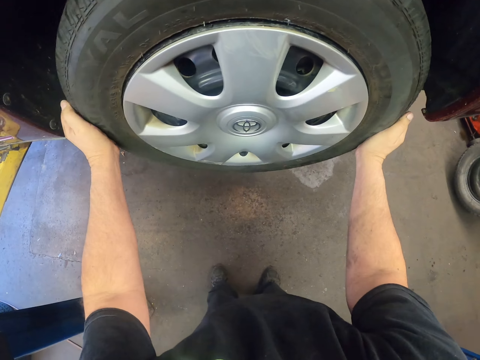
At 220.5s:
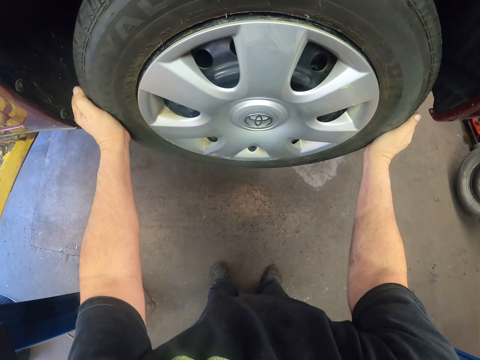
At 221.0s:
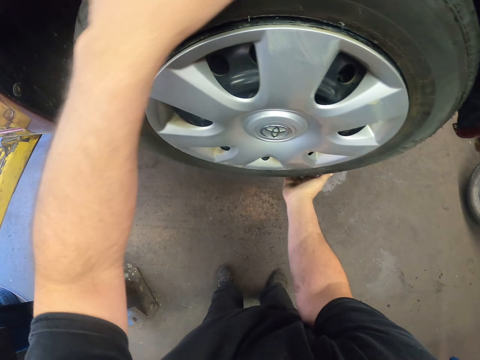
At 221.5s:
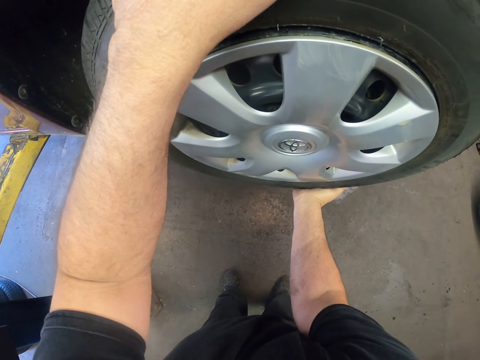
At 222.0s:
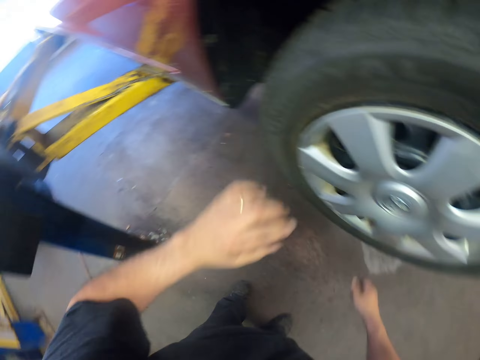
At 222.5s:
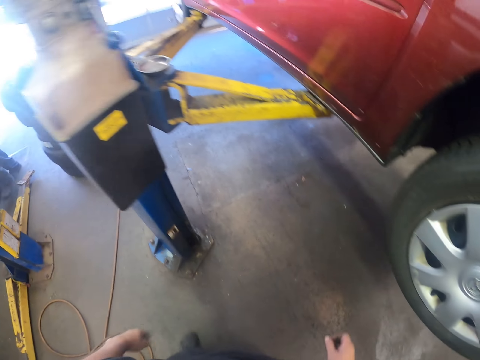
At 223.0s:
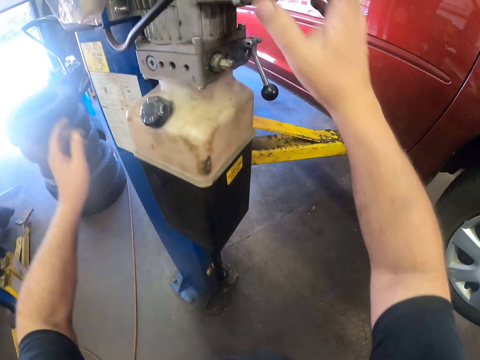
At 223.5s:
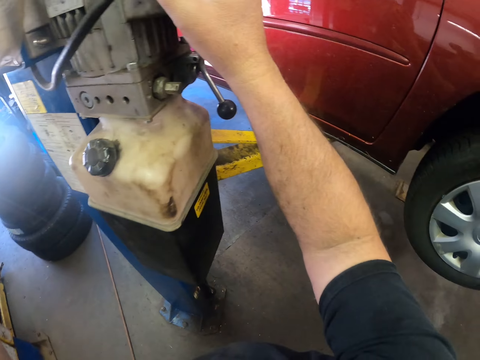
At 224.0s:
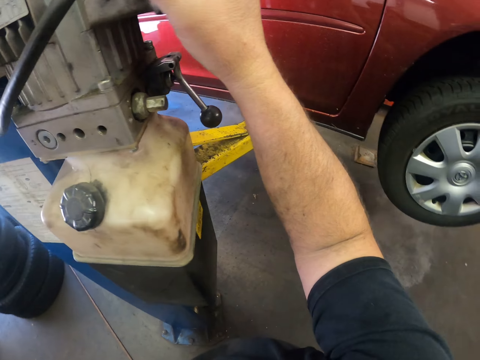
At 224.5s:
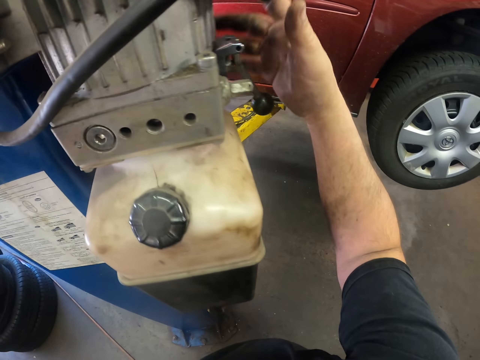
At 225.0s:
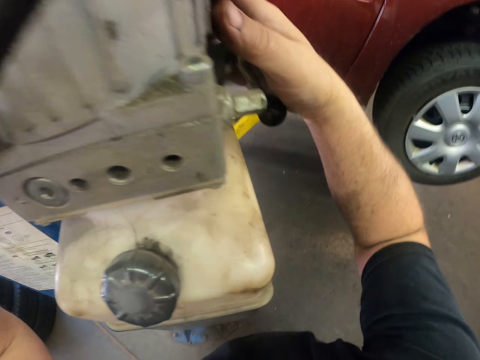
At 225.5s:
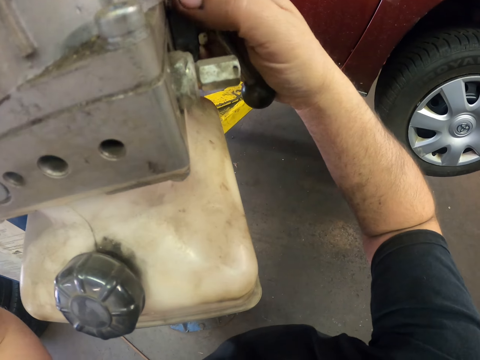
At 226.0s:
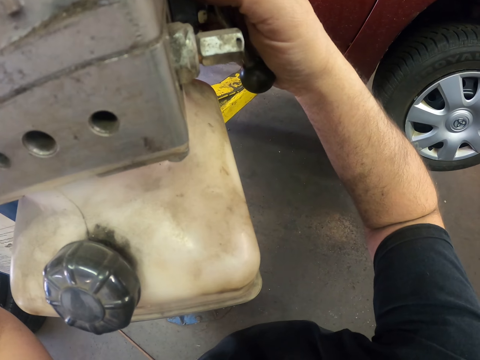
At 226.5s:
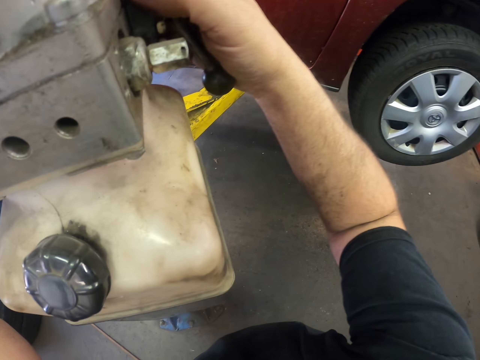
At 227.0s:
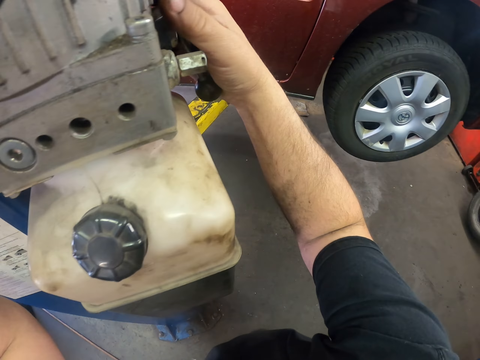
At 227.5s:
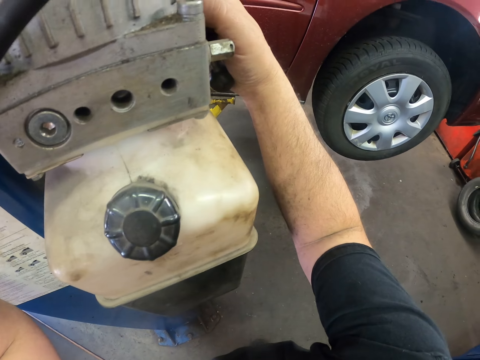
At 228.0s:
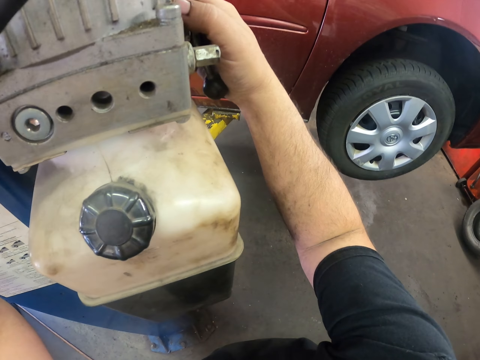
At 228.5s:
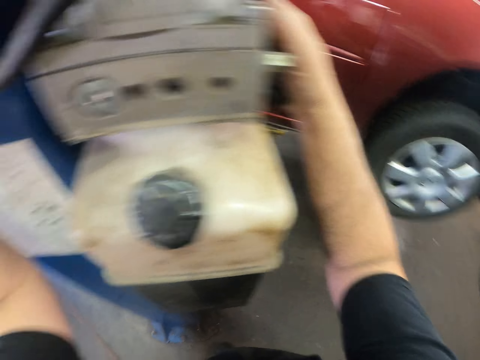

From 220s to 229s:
The camera wearer holds the wheel. They turn around the room. They press the machine, the vehicle lift, to lower the car.

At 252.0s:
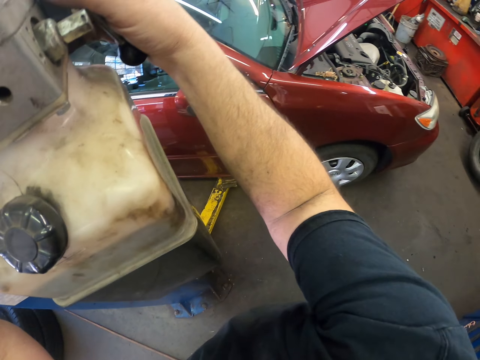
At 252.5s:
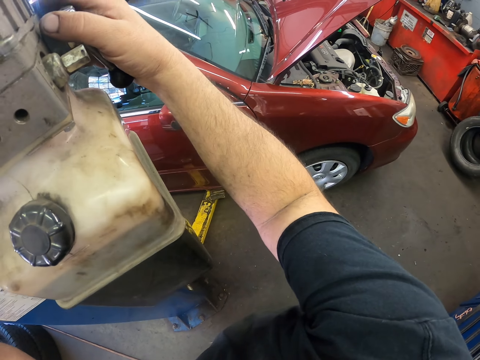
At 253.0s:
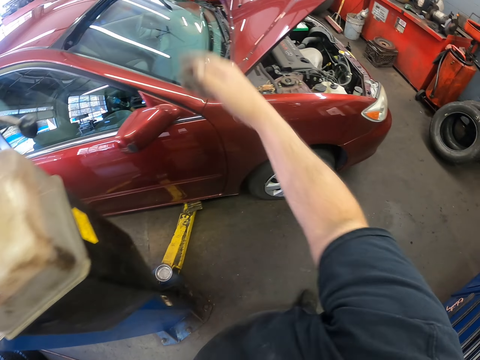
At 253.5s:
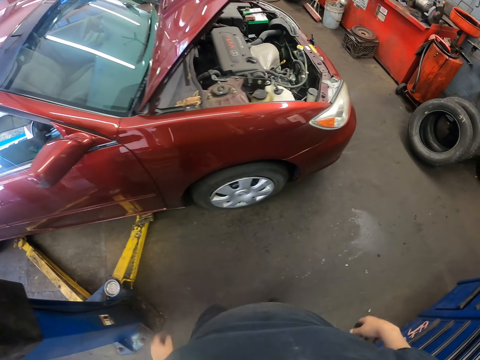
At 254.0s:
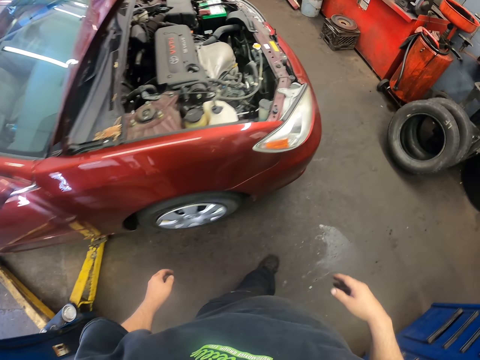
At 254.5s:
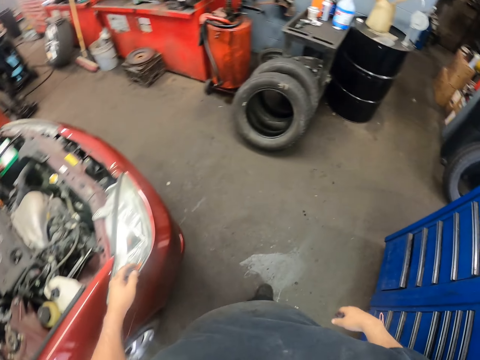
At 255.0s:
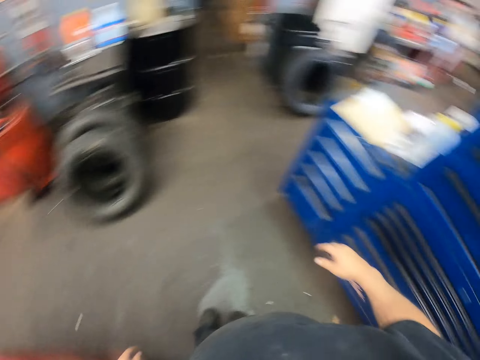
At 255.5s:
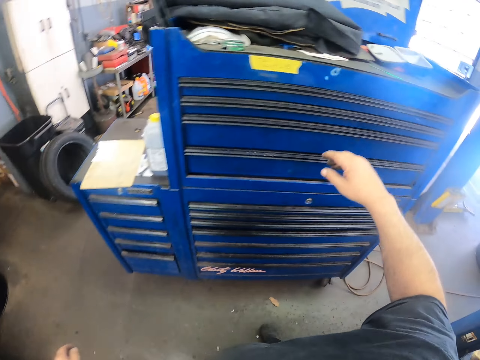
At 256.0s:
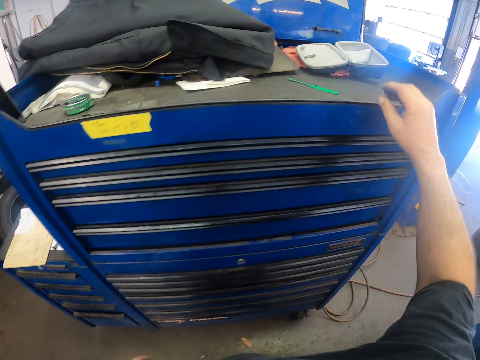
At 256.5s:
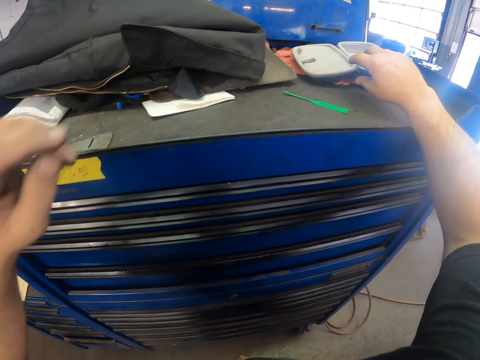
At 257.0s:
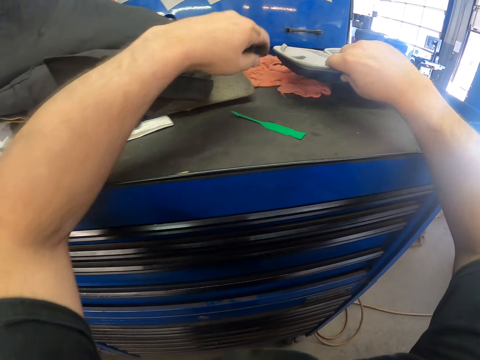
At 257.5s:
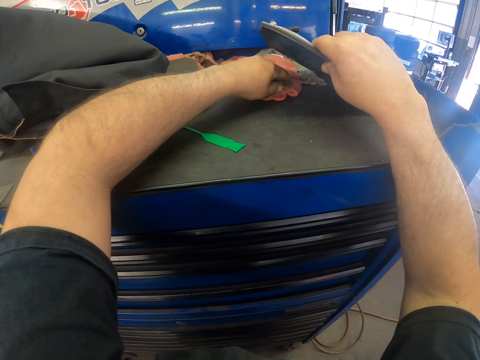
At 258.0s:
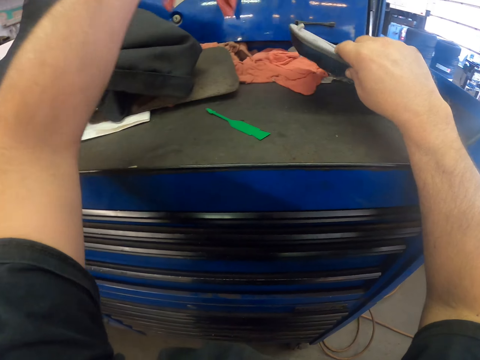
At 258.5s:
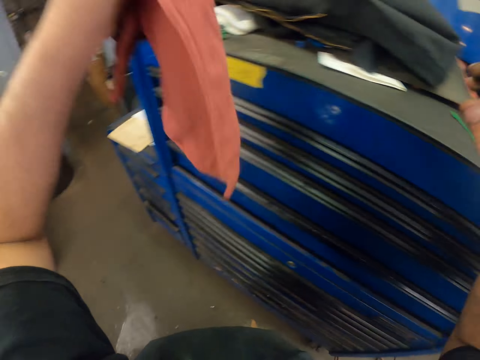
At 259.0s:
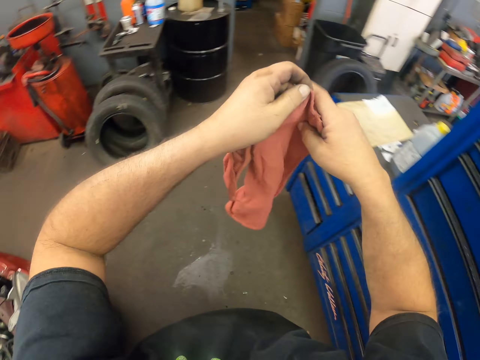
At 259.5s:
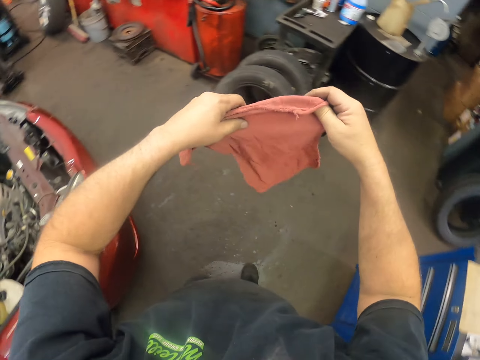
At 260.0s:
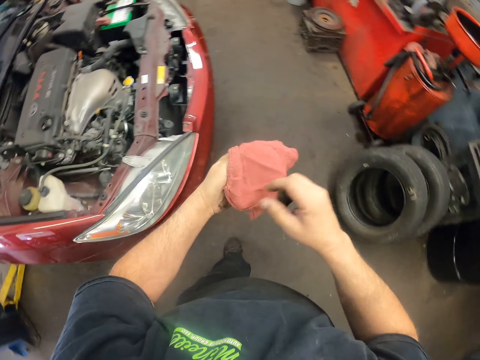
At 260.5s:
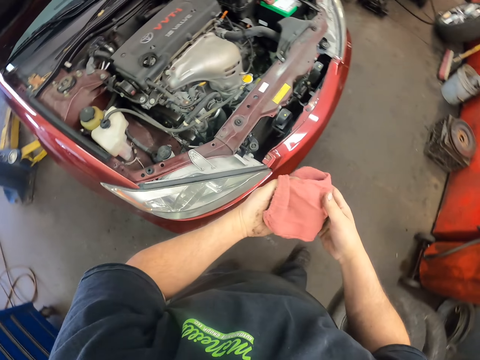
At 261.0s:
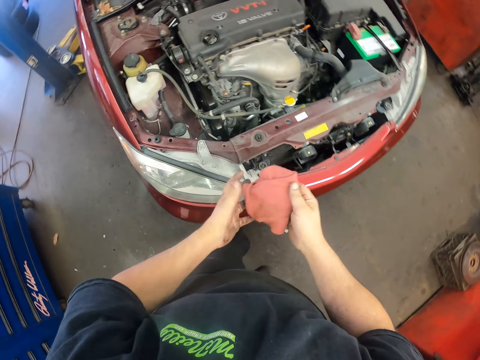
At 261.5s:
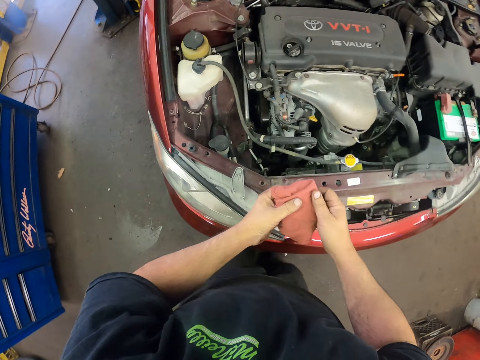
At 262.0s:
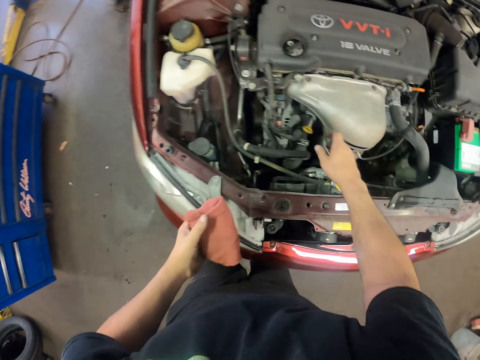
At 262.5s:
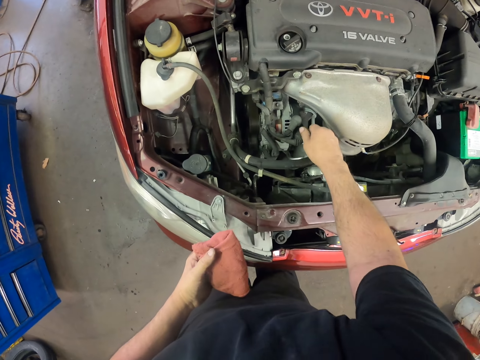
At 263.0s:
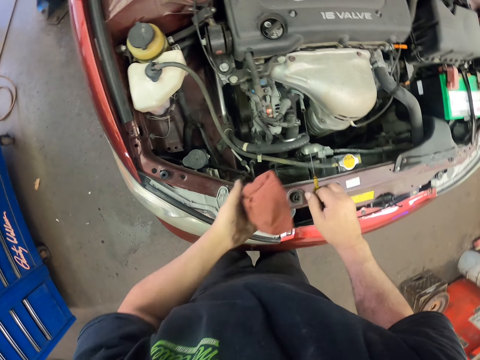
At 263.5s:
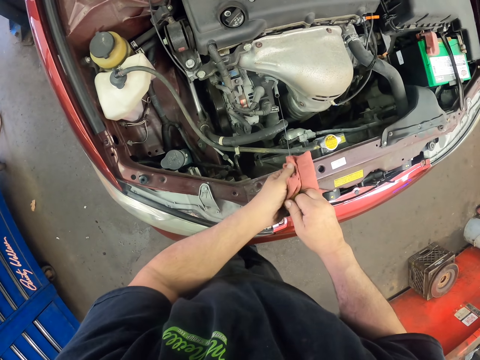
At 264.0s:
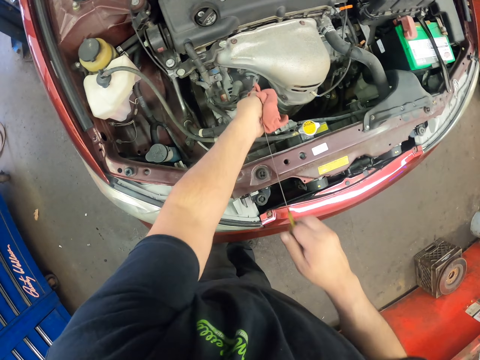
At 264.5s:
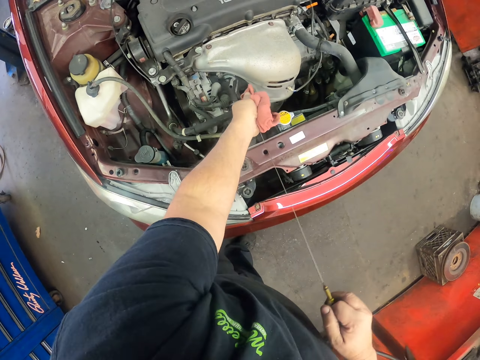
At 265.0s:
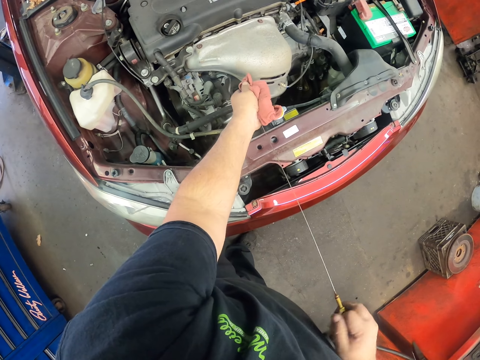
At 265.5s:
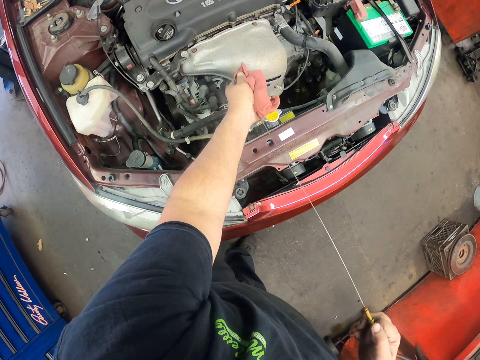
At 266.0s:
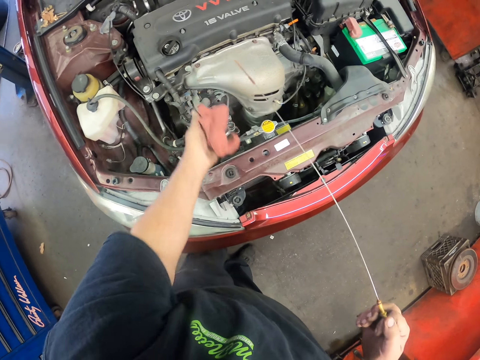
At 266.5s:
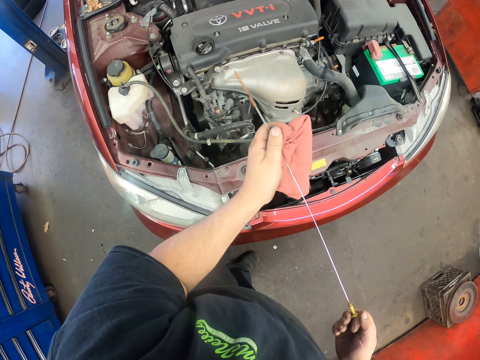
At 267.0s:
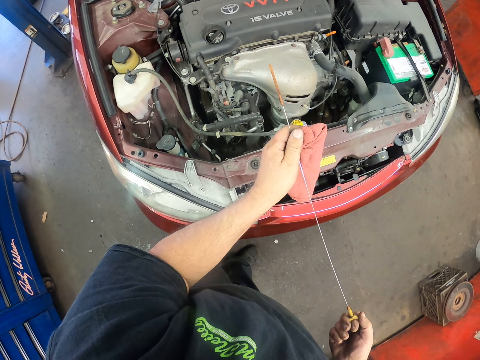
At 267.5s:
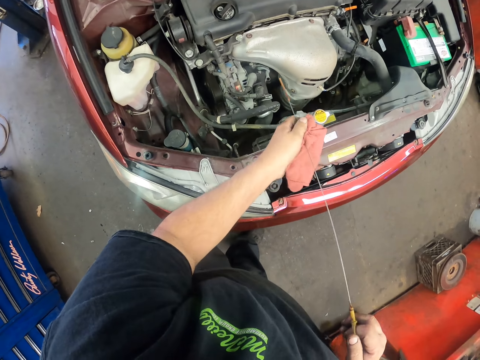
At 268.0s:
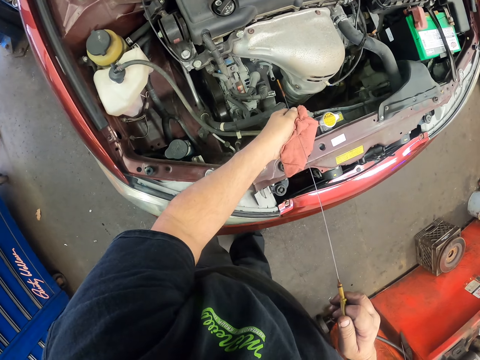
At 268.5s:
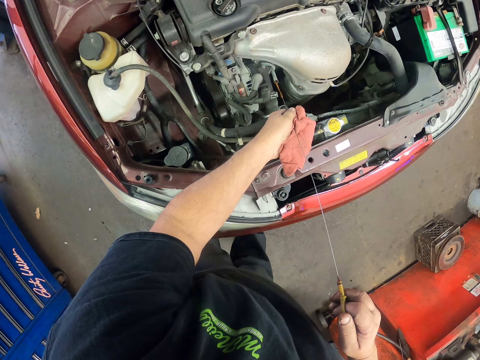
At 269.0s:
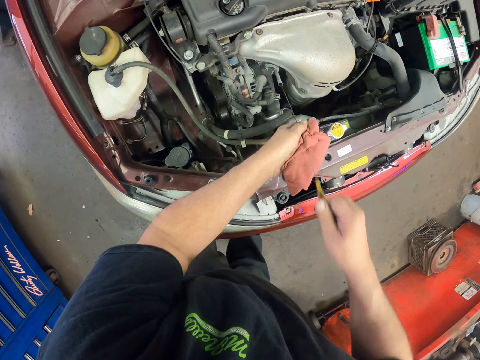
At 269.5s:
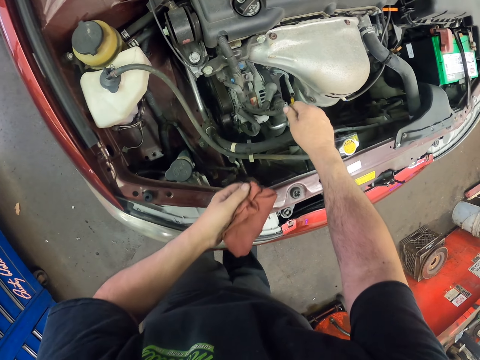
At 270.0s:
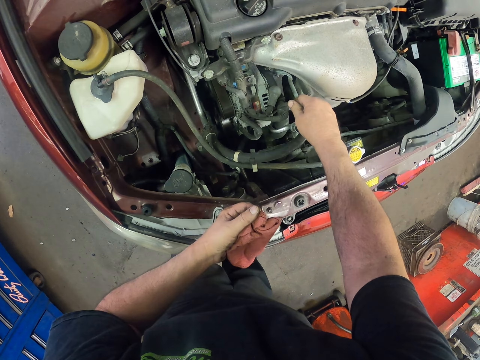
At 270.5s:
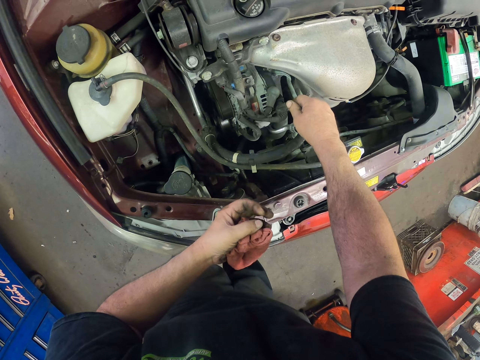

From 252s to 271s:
The camera wearer walks around the room. They pick up a towel. They walk around the room. They remove the oil dipstick. They clean the oil dipstick. They put the dipstick in the oil tank in the car.
